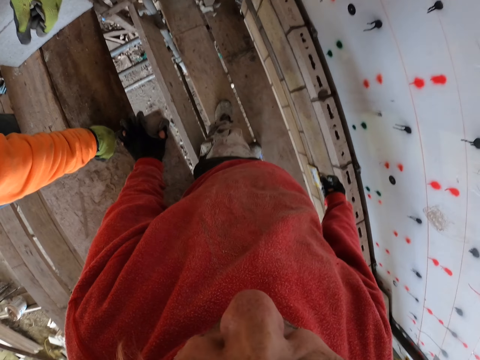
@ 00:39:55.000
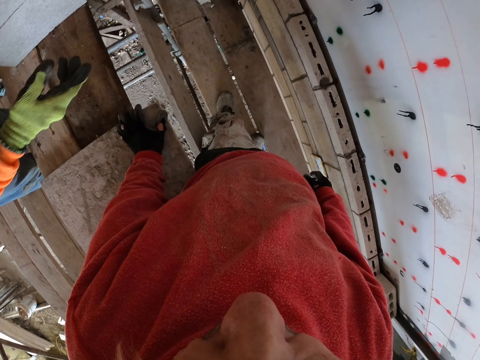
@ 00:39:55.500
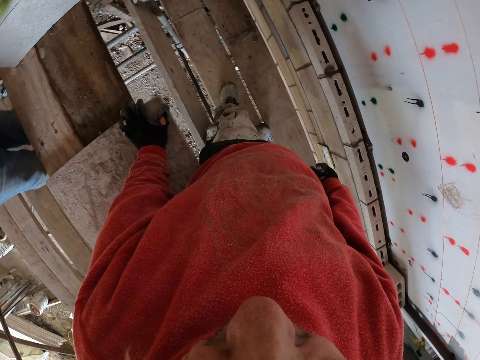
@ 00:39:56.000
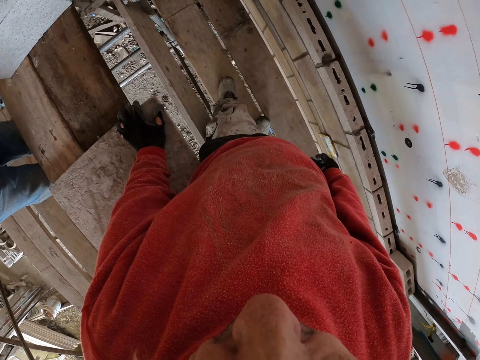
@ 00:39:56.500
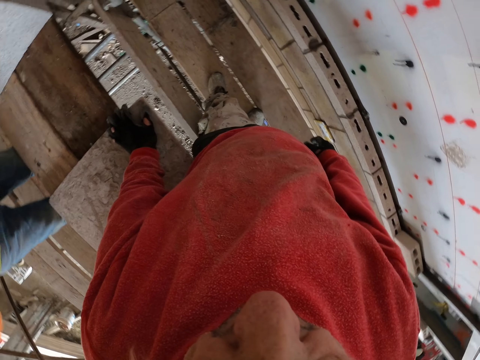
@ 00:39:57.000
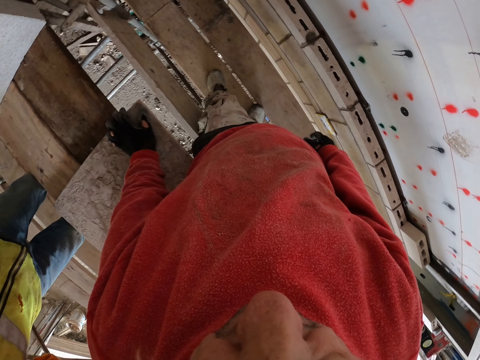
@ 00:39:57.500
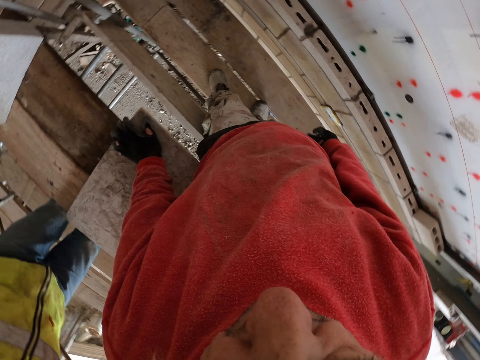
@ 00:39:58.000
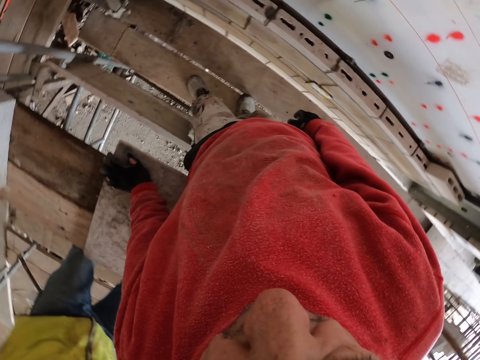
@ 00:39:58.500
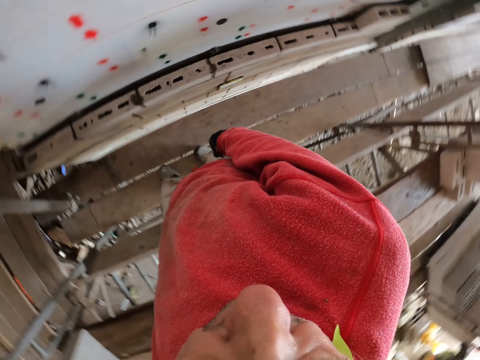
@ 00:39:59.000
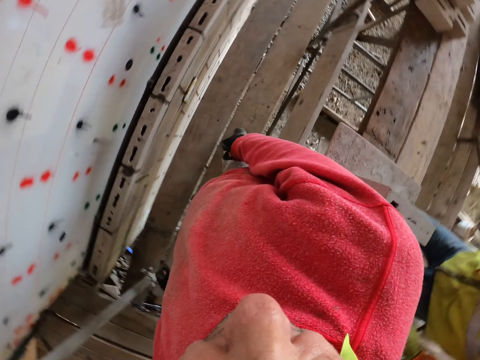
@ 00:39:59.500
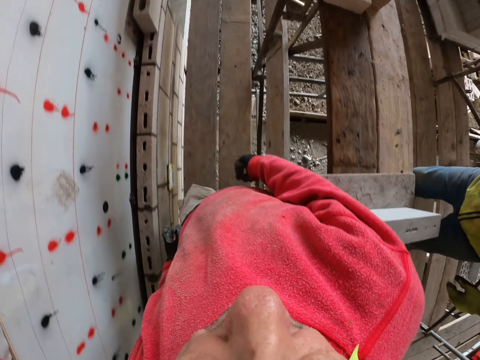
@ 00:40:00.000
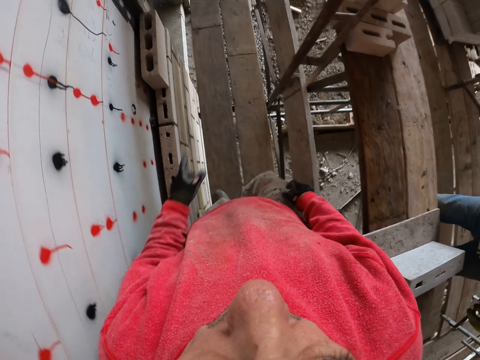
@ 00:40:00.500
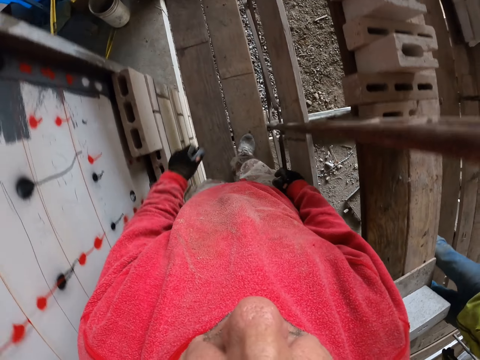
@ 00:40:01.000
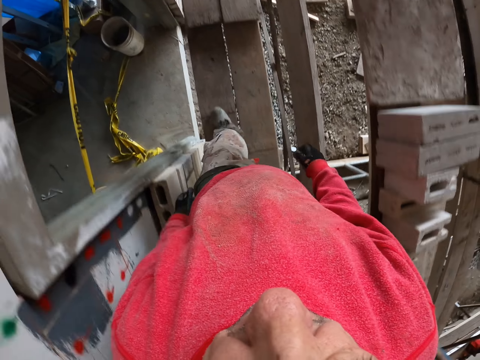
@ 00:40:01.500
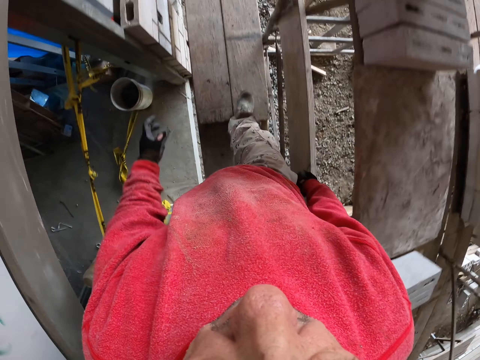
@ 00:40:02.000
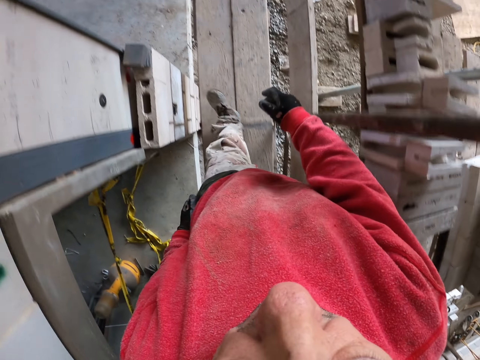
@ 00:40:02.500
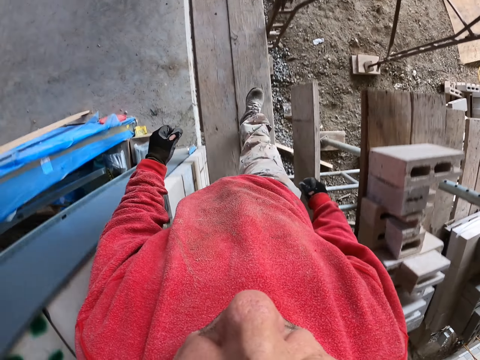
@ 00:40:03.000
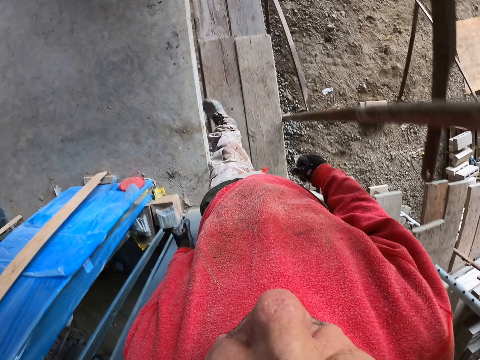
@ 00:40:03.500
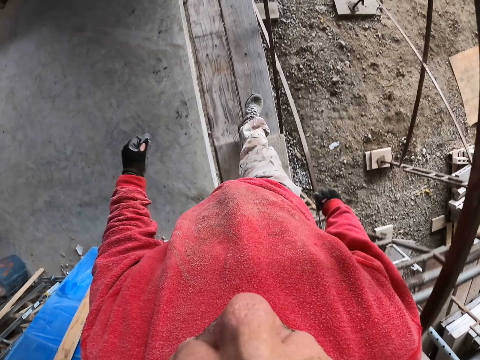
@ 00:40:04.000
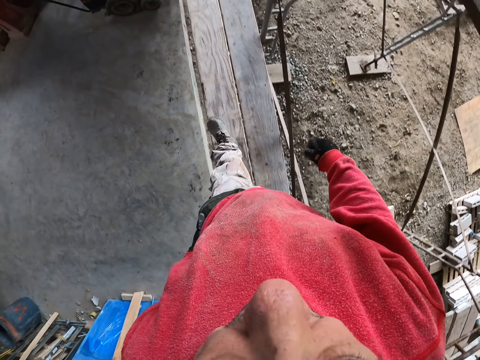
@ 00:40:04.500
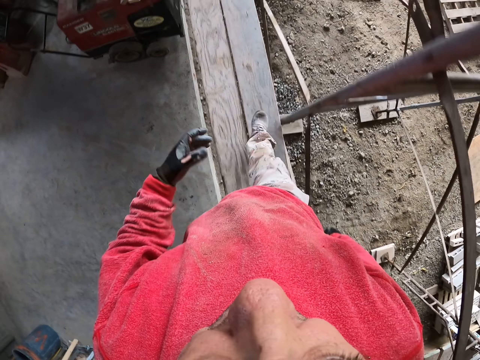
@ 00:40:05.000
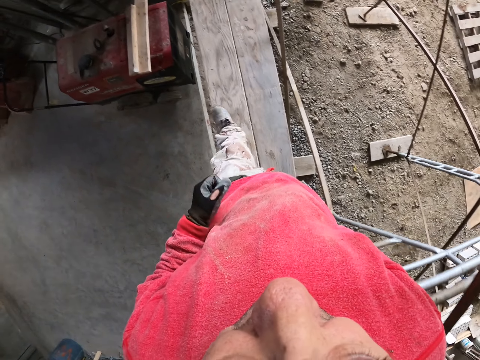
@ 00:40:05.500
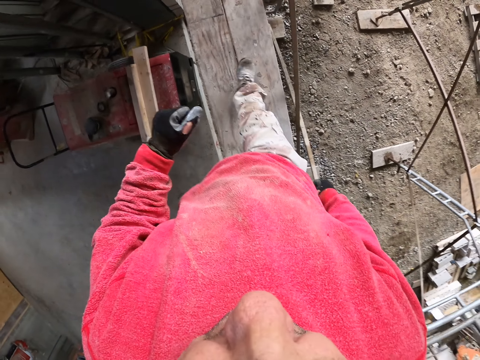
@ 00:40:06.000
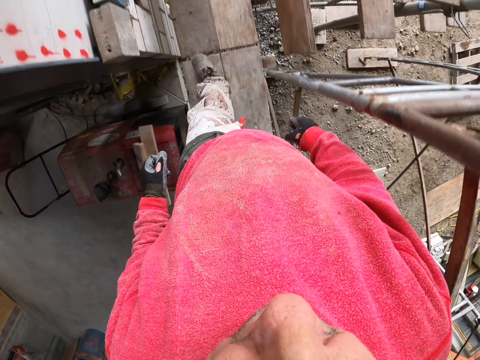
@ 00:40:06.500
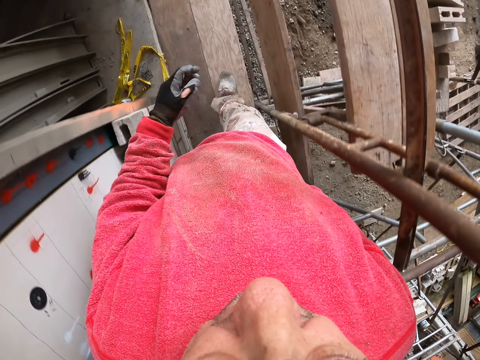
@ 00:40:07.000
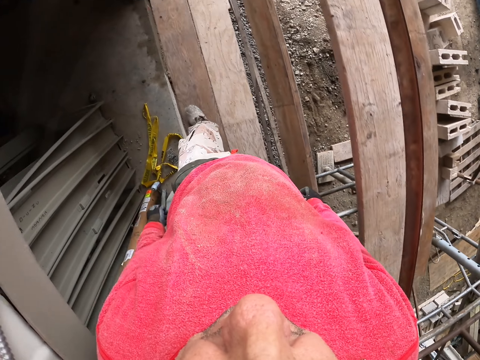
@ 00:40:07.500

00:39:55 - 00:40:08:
The camera wearer walks on the construction stand.

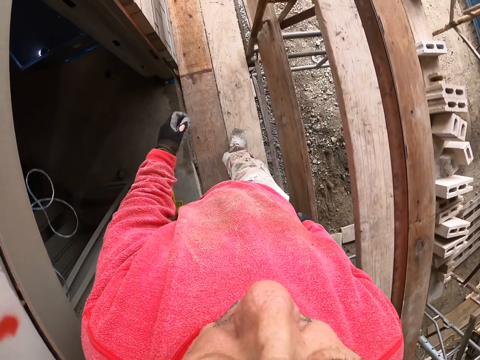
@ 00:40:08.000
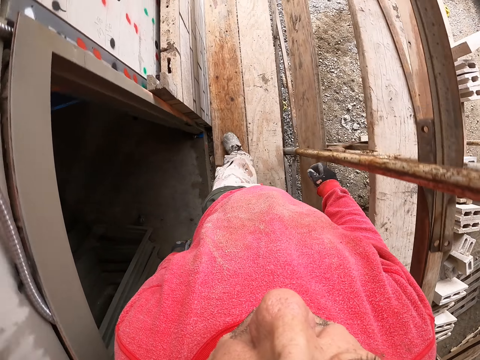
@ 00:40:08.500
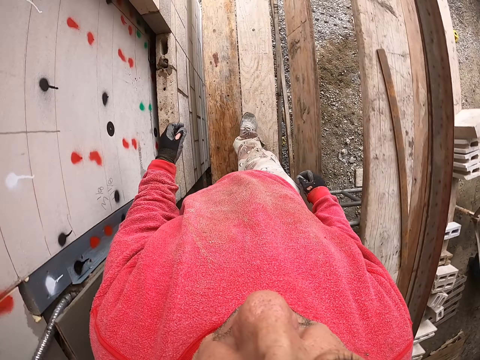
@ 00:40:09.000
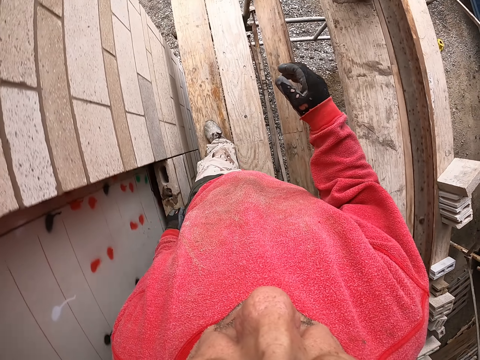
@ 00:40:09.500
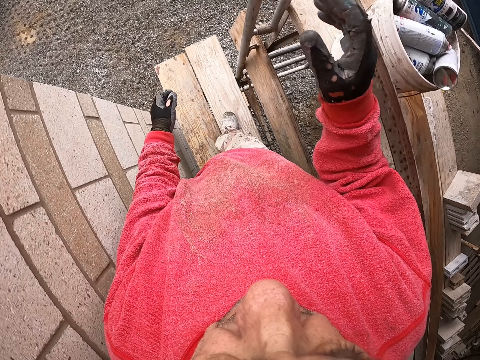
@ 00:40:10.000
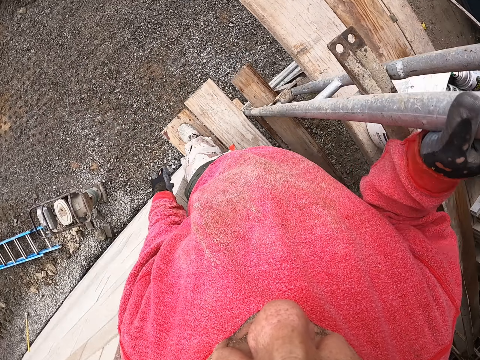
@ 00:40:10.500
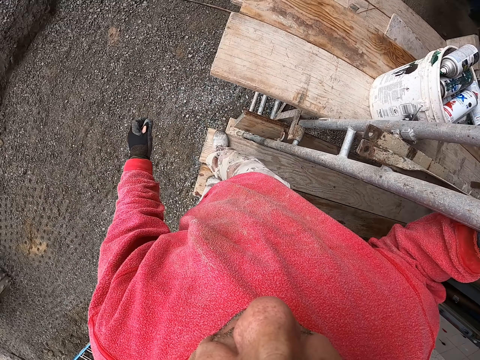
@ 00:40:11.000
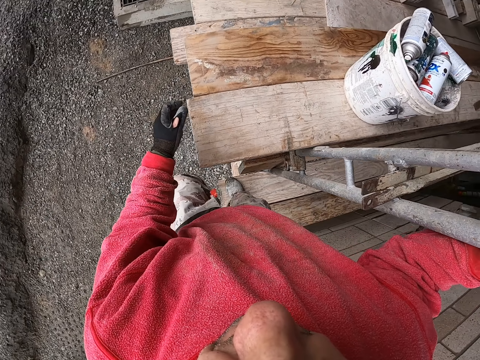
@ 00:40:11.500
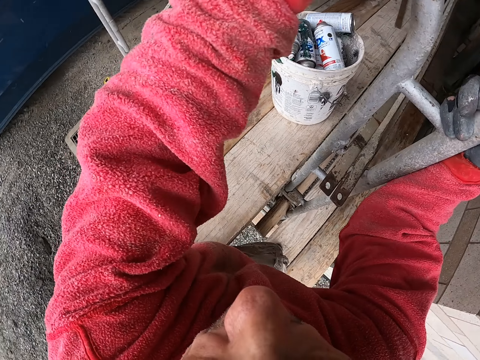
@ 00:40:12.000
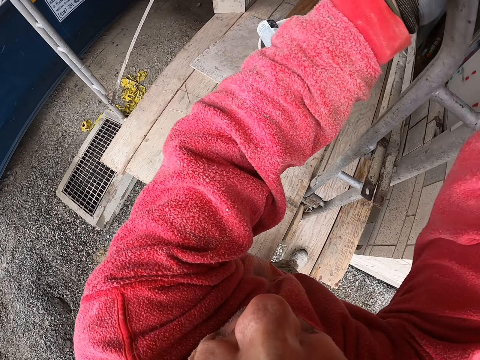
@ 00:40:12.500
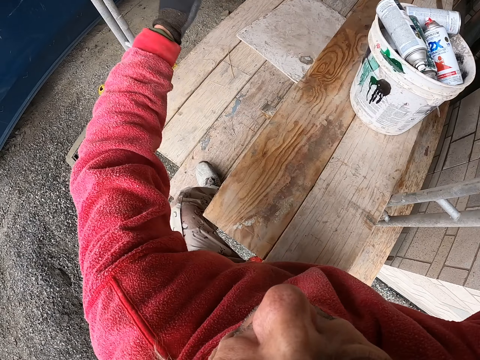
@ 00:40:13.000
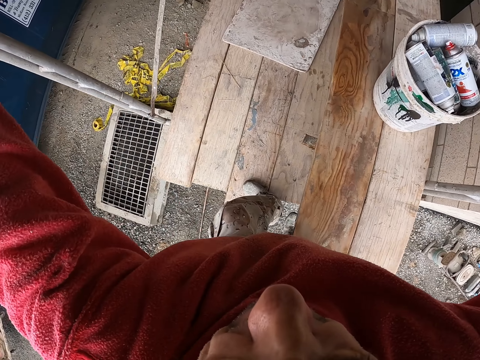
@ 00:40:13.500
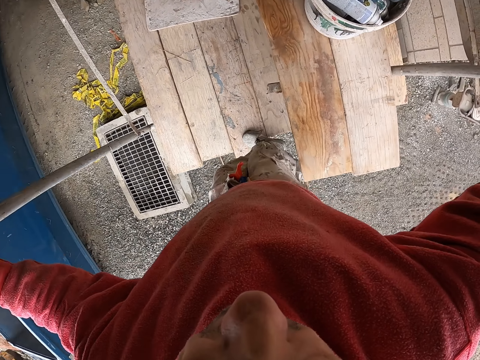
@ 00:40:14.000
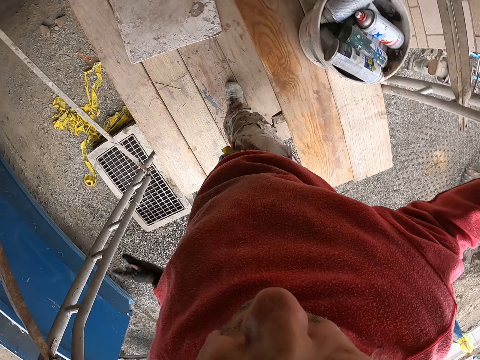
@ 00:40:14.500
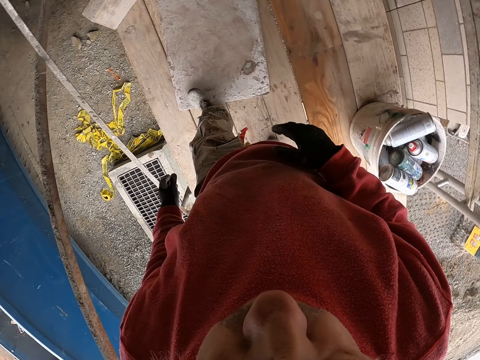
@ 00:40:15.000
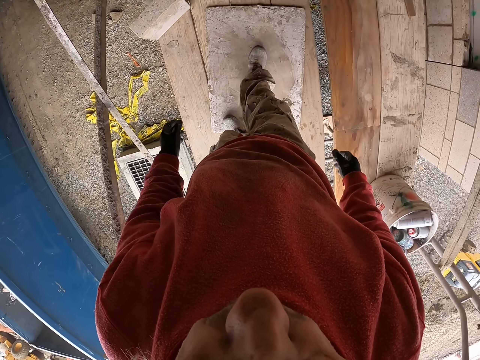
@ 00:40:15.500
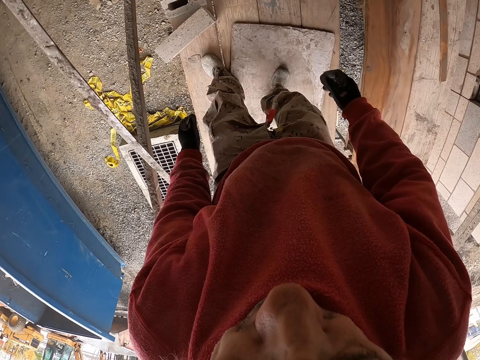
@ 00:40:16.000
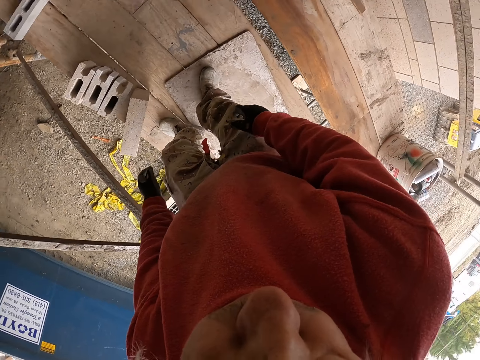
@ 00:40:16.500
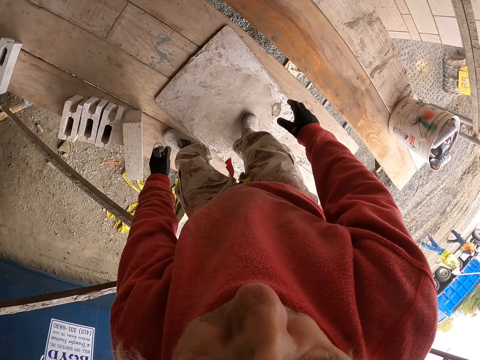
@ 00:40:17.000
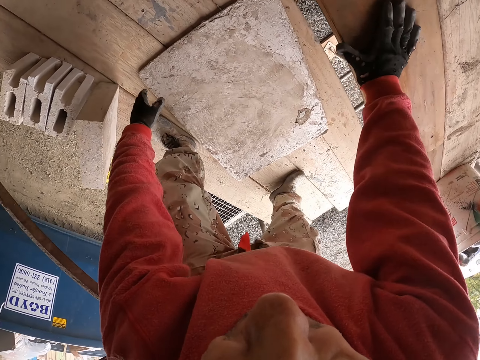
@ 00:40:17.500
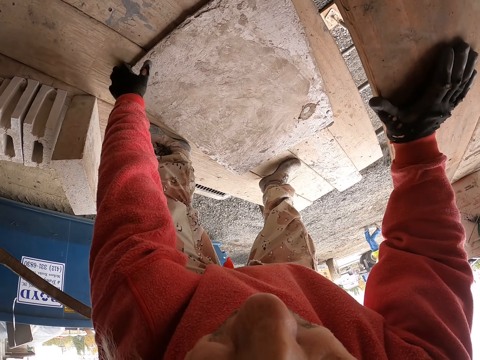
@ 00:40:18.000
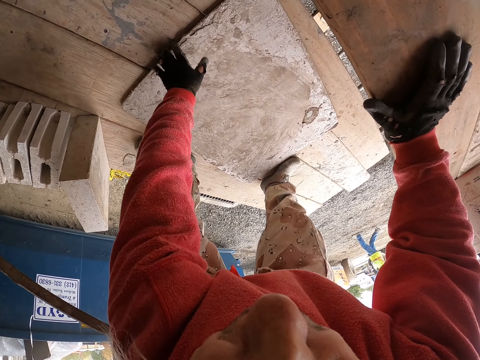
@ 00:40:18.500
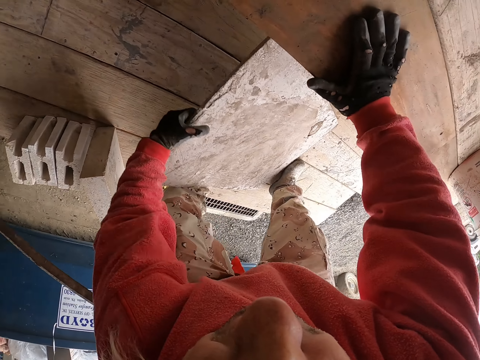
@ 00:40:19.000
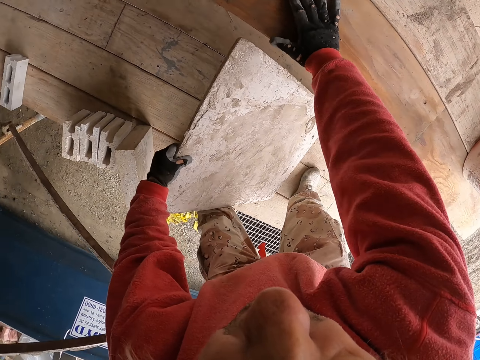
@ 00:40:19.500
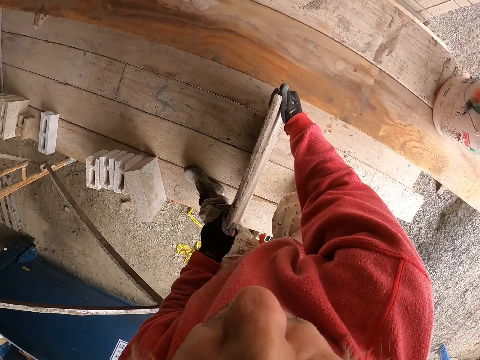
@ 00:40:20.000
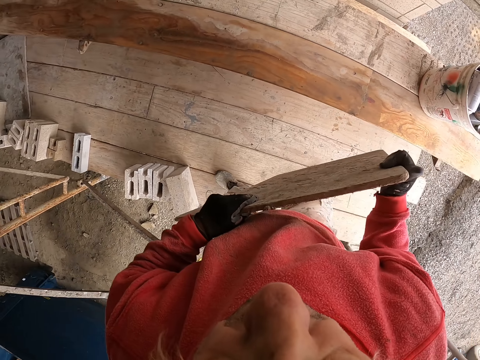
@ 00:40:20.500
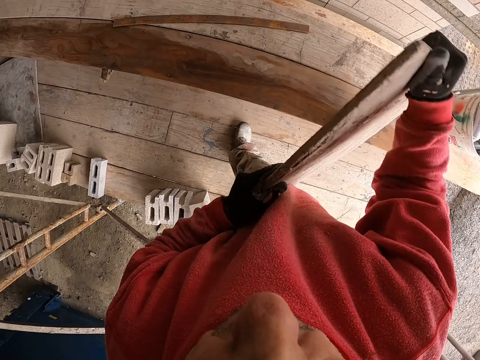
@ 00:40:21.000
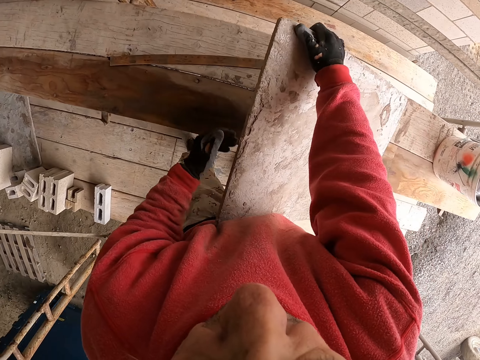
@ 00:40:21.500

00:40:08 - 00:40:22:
The camera wearer raises a hand up. They walk. They grab a piece of wood. They put the piece of wood on the construction stand.
